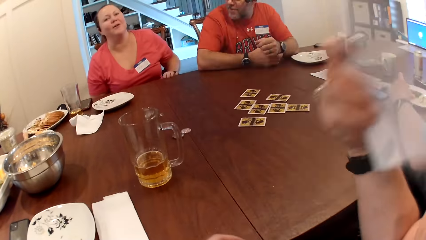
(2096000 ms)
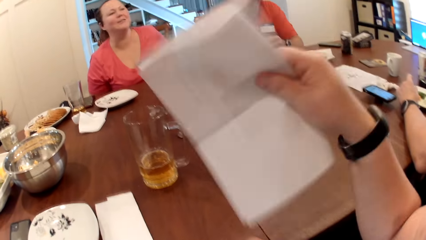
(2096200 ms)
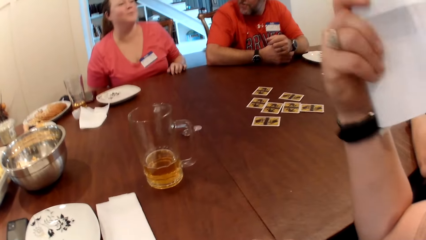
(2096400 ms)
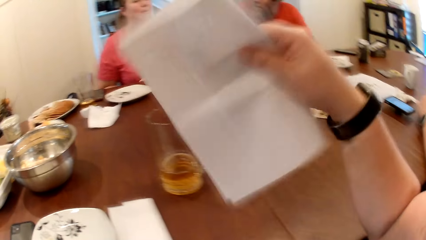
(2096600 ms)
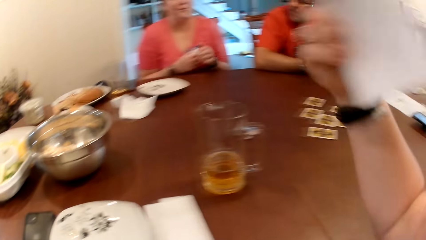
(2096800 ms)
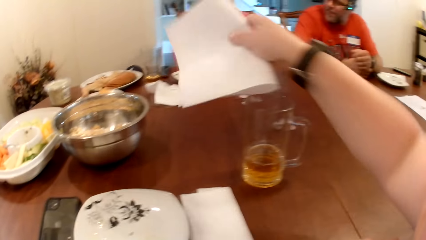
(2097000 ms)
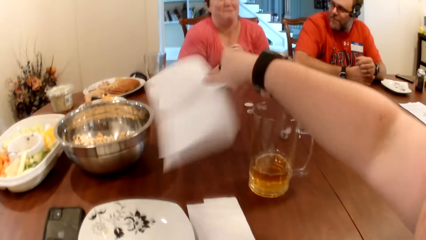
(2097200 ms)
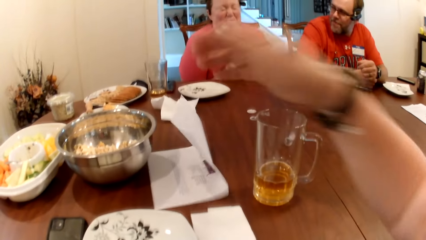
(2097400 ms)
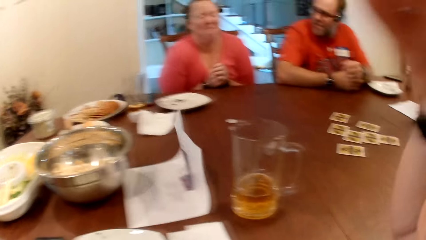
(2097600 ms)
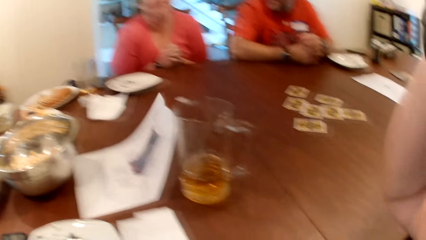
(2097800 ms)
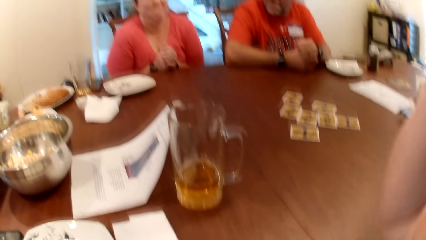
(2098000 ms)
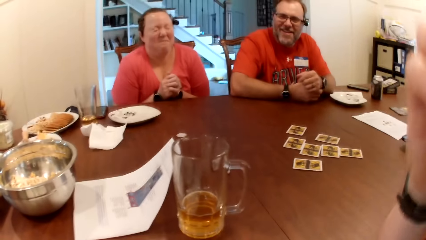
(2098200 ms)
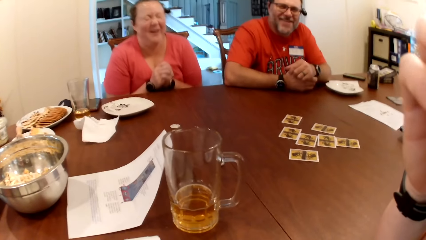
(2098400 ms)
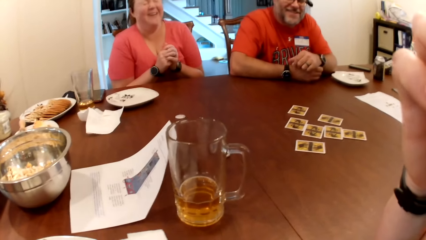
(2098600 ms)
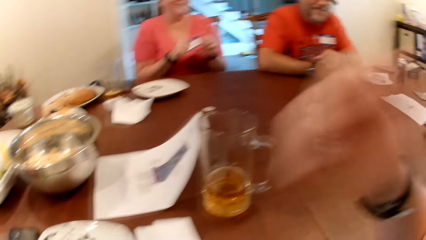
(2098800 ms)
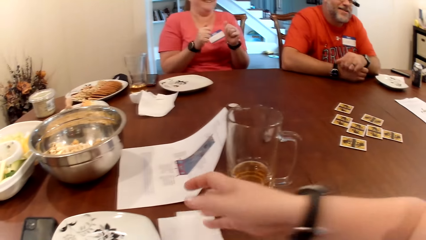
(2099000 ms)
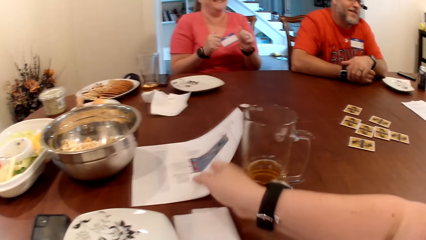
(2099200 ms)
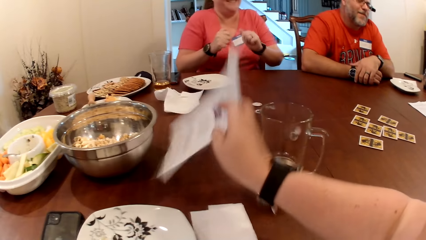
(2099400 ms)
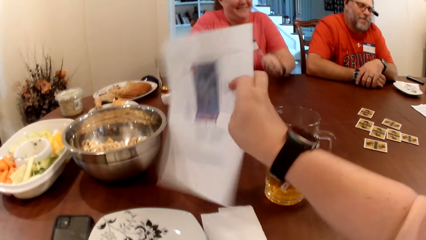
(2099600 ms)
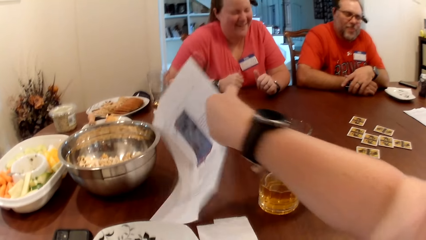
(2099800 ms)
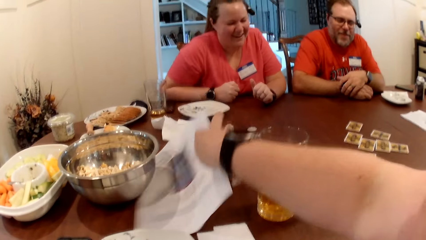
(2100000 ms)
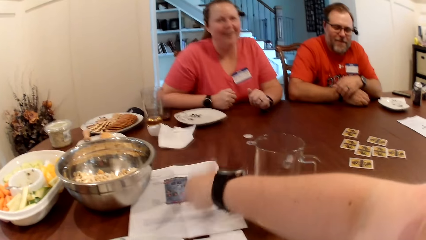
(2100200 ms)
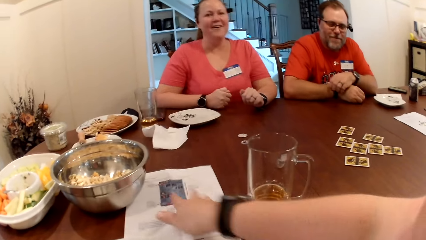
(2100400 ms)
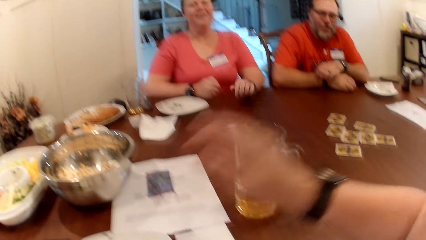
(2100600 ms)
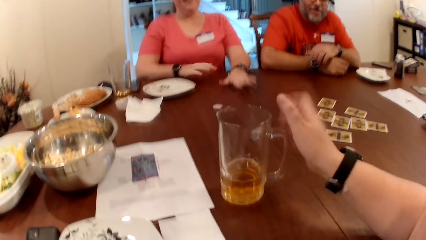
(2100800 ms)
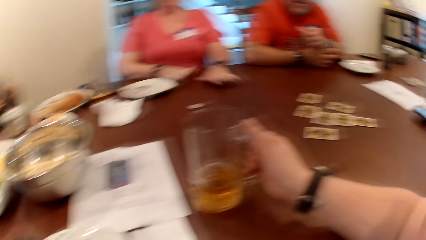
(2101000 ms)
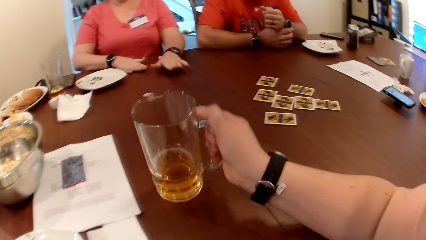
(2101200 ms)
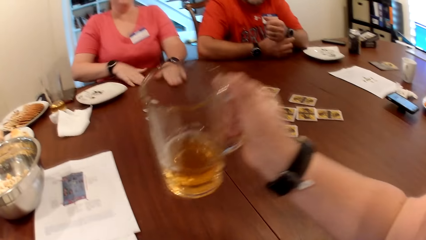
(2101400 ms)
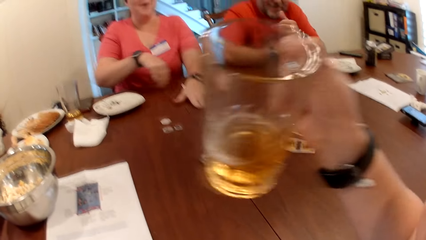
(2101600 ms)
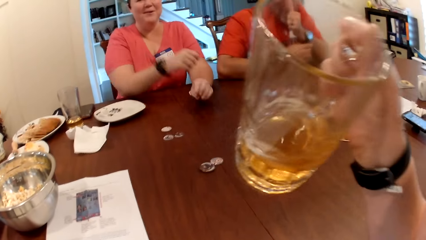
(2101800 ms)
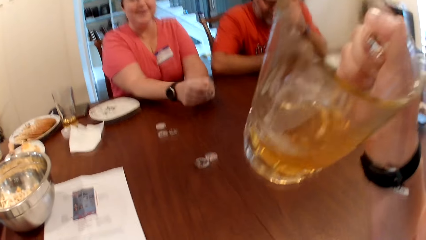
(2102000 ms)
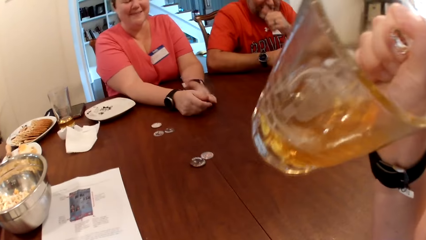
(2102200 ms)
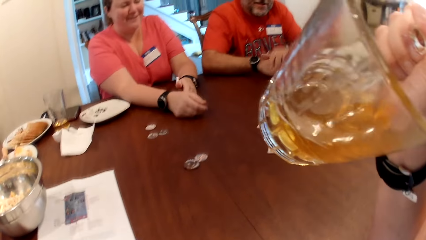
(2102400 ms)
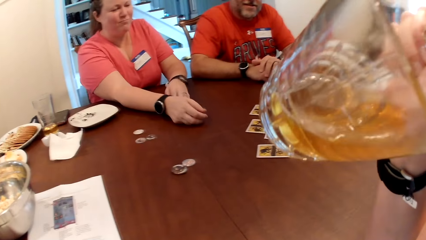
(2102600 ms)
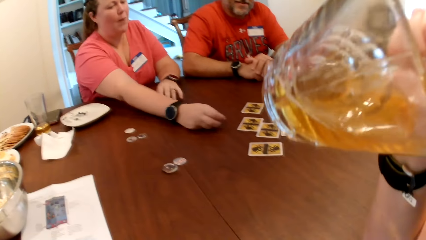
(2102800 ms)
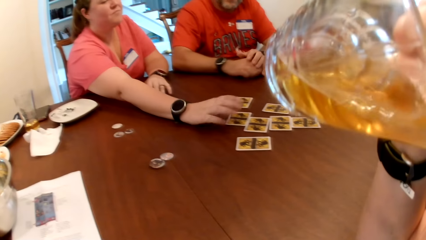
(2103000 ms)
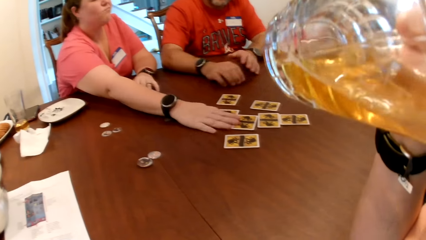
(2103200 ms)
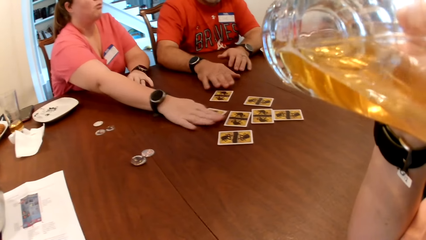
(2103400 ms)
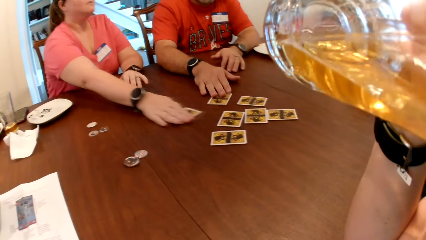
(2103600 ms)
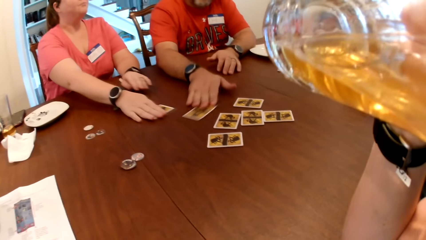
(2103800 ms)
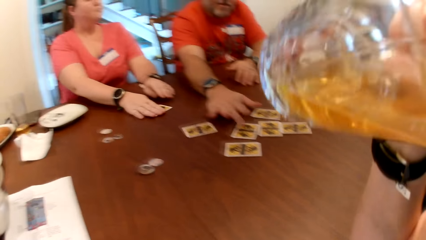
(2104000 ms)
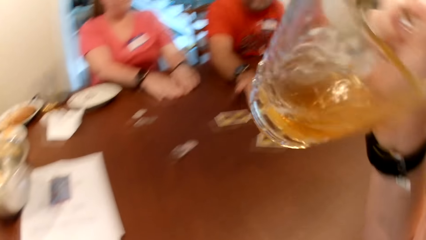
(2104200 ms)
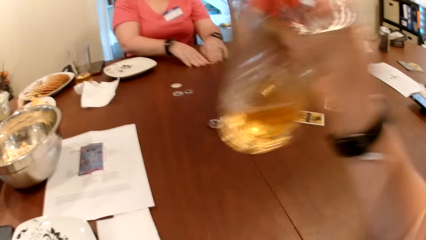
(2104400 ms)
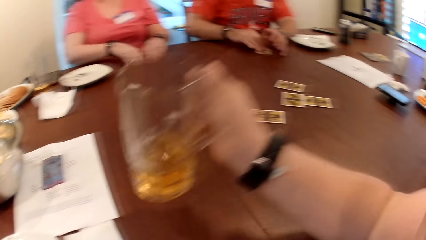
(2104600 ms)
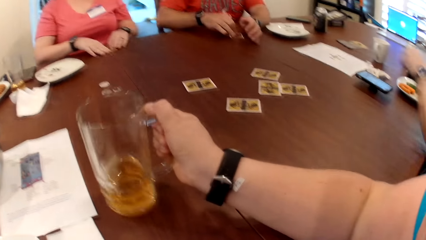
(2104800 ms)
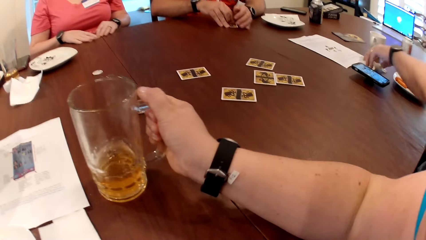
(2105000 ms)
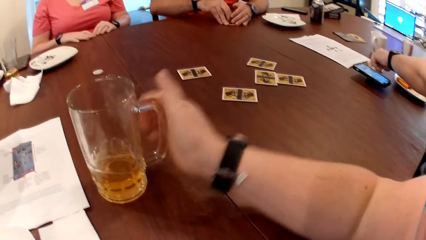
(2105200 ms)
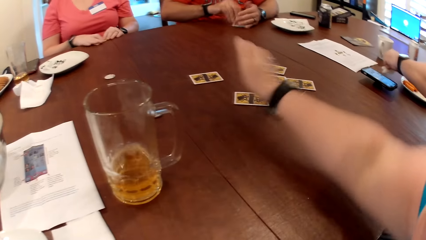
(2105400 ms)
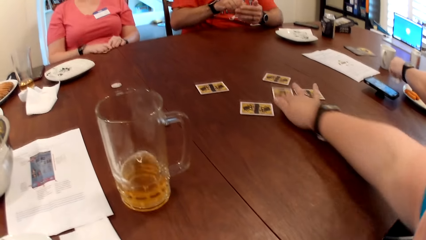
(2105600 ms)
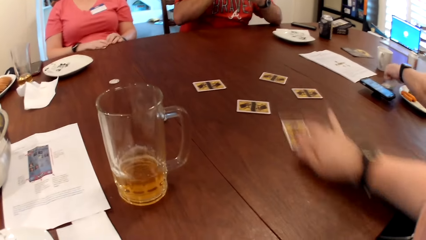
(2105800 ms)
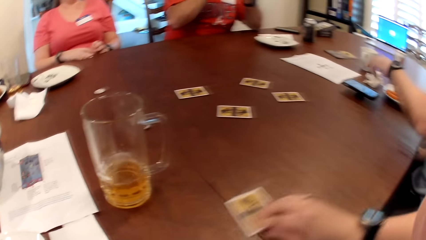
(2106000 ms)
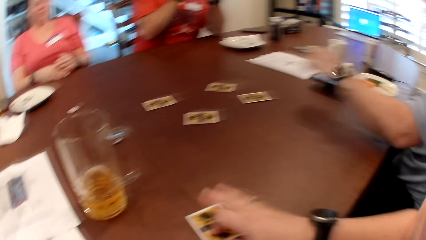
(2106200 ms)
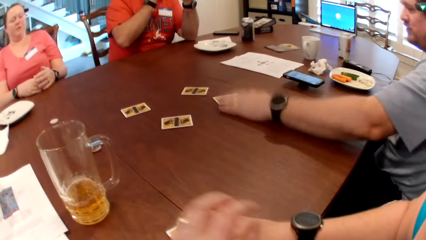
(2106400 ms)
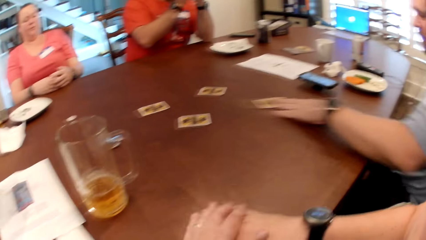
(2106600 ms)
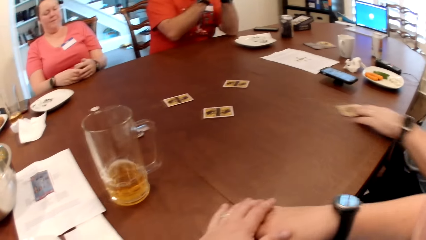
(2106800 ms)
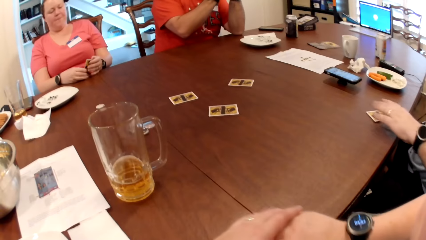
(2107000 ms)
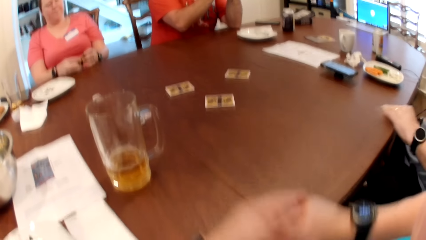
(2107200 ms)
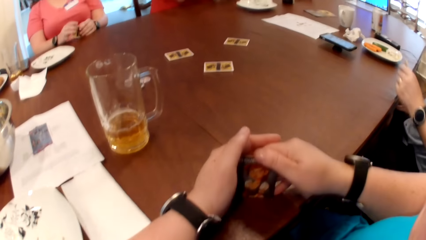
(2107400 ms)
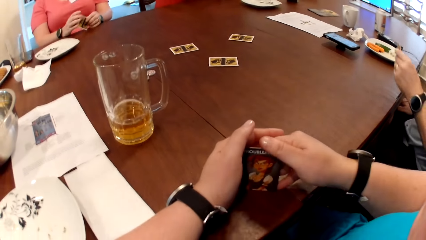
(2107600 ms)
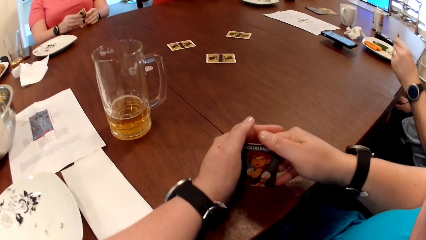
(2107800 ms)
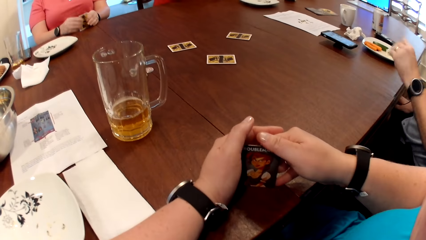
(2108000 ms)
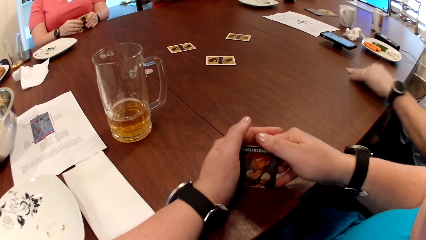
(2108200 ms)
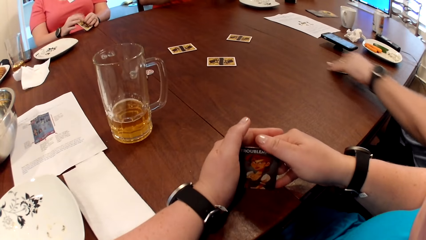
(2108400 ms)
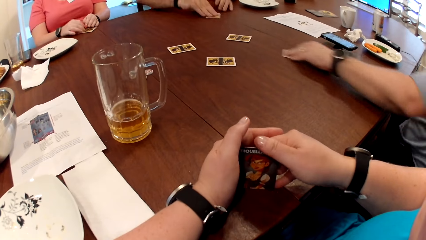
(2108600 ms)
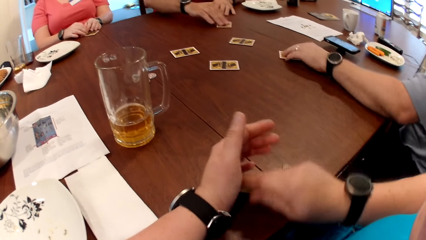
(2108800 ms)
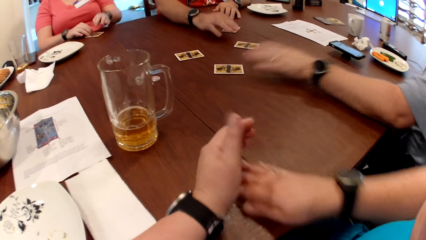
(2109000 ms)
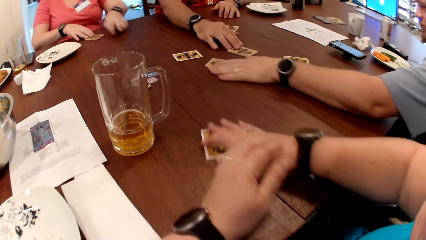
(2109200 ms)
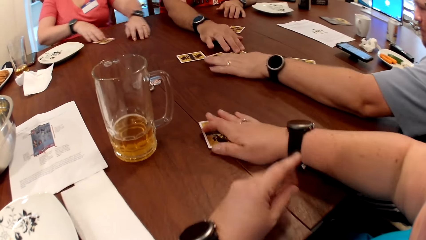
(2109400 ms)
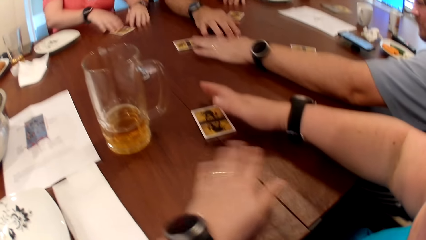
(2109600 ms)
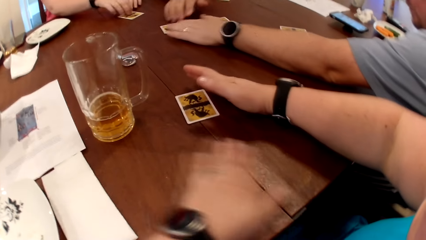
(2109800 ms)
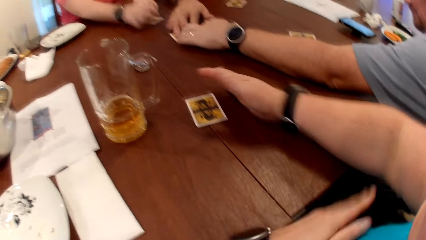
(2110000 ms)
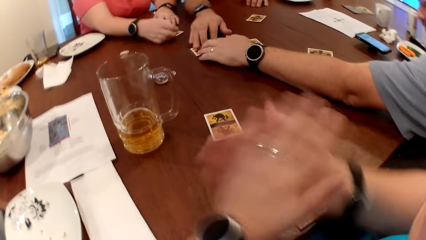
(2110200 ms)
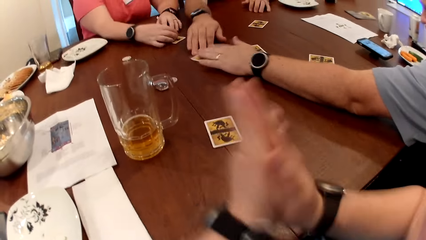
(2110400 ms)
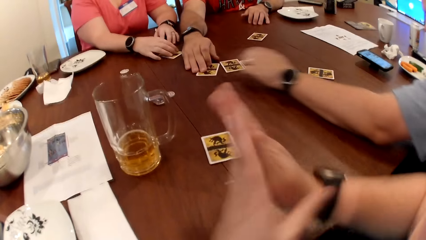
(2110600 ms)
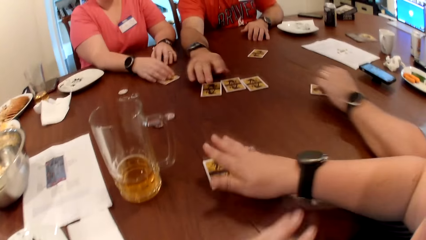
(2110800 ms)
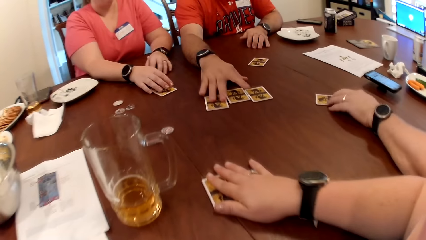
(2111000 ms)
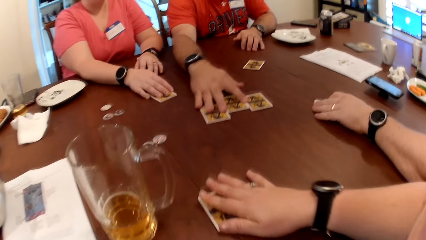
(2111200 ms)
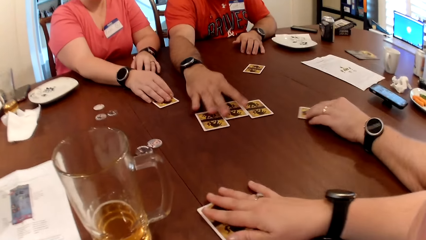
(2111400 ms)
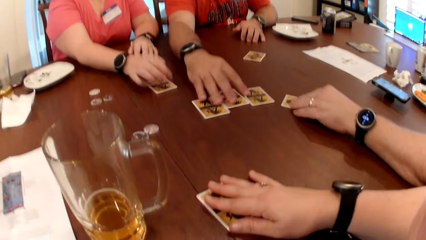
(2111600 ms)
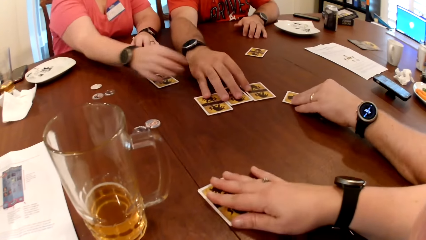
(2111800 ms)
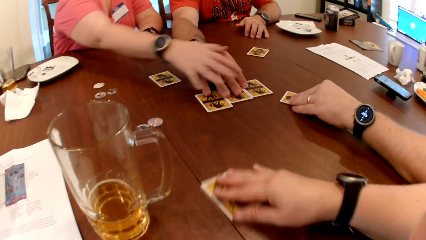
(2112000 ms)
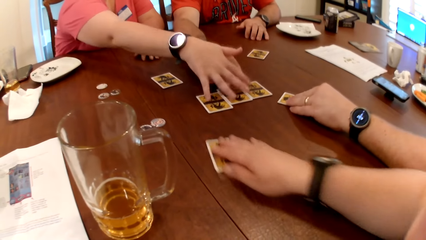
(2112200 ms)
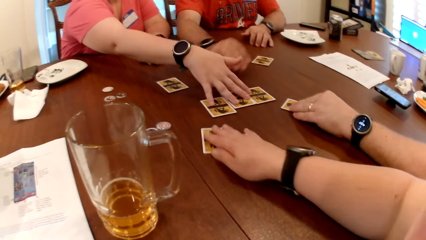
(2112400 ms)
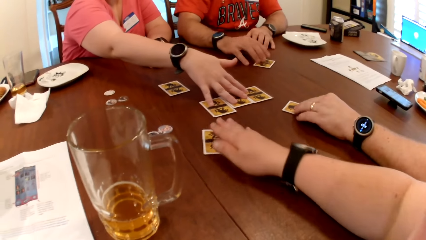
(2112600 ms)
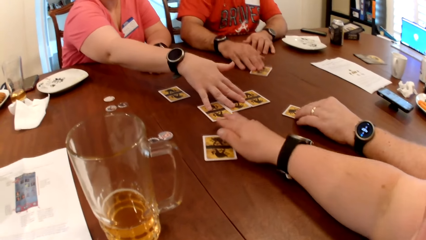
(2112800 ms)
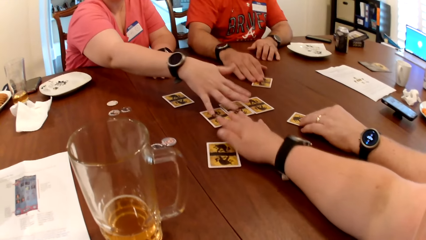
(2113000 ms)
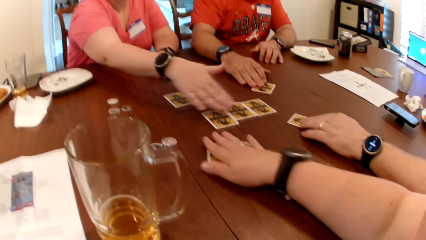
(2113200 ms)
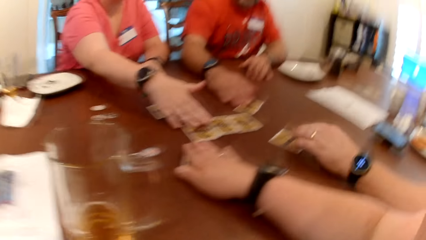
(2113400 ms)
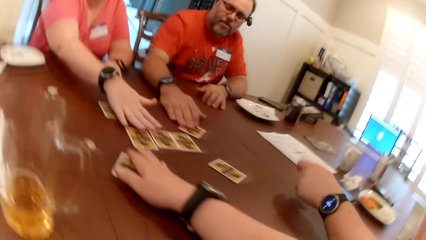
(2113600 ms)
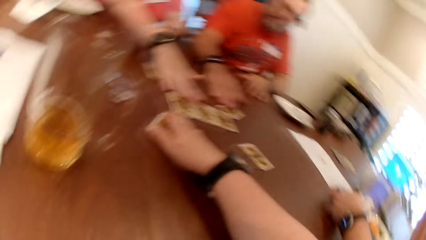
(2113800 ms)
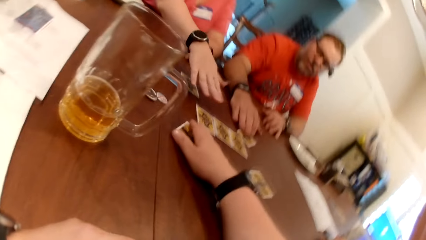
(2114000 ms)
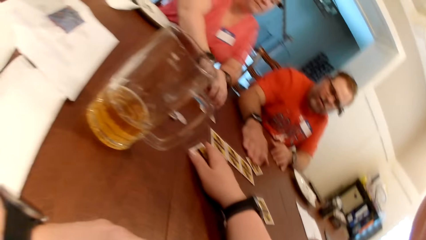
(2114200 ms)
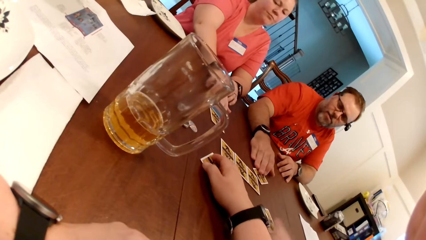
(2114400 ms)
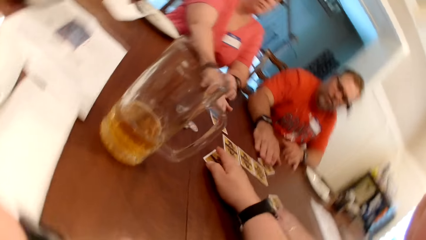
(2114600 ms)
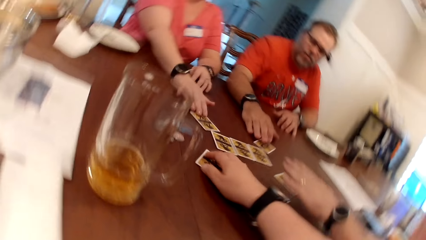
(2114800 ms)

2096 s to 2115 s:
The camera wearer fans herself with the paper in her right hand. She drops the paper on the table with her right hand. She places the paper properly and interacts with others. She picks the glass cup from the table with her right hand. She drinks beer from the glass cup in her right hand. A lady picks up a card from the table with her right hand. A man picks up the card on the table with his right hand. The man places a card aside. The camera wearer drops the glass cup on the table with her right hand. She takes a card on the table with her right hand. Another man takes a card on the table with his left hand. The camera wearer looks at the card. The other man drops the card on the table with his left hand. The first man drops the card on the table with his right hand. The lady drops the card on the table with her right hand. The camera wearer drops the card on the table with her right hand. The other man interacts with others. The first man arranges the cards. The other man arranges the card. The lady arranges the cards and interacts with others.
